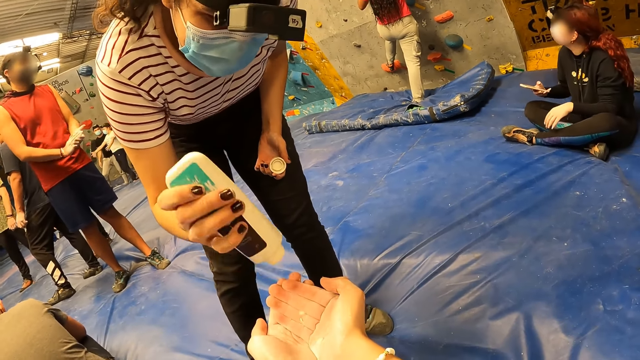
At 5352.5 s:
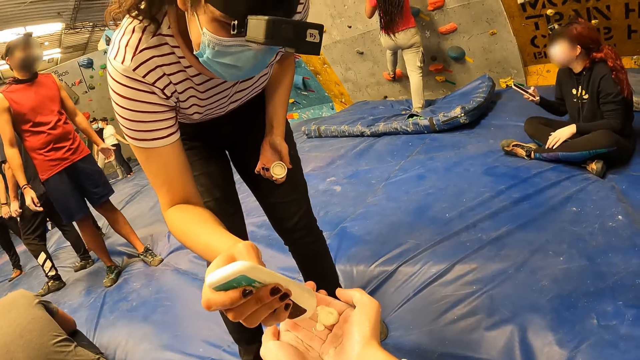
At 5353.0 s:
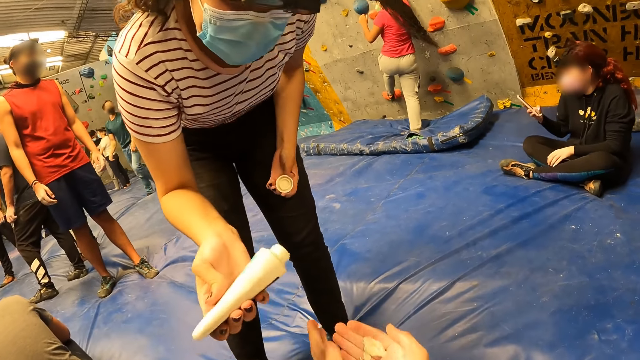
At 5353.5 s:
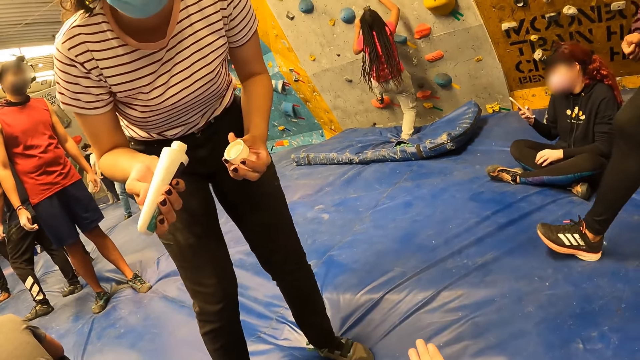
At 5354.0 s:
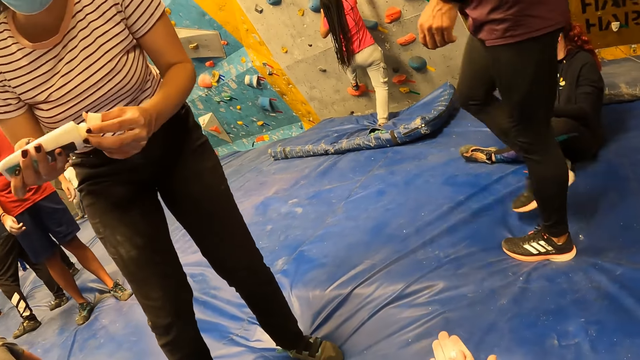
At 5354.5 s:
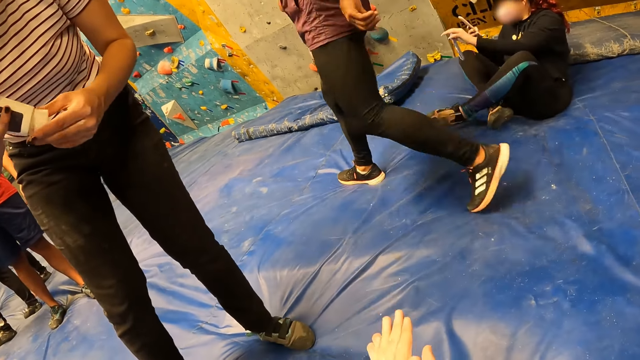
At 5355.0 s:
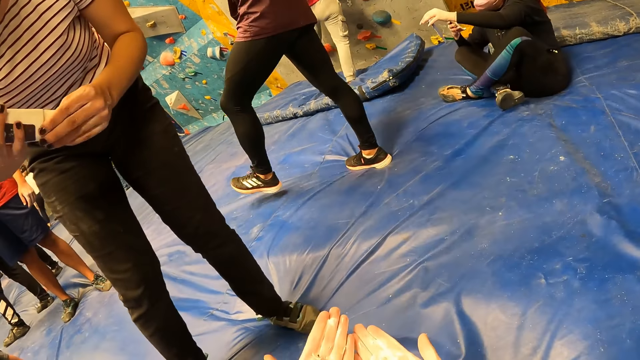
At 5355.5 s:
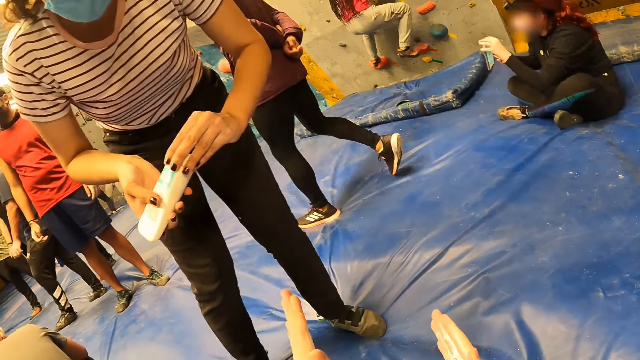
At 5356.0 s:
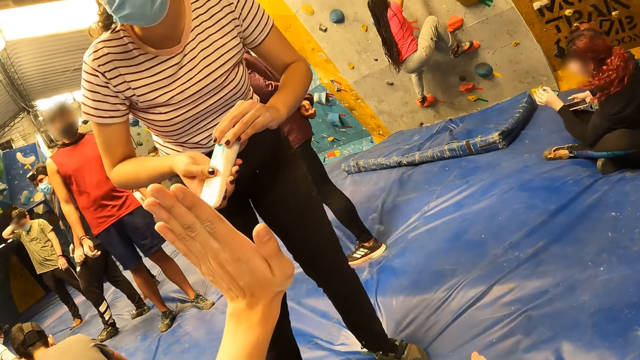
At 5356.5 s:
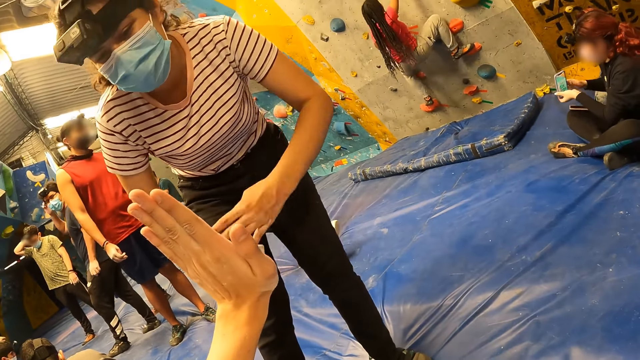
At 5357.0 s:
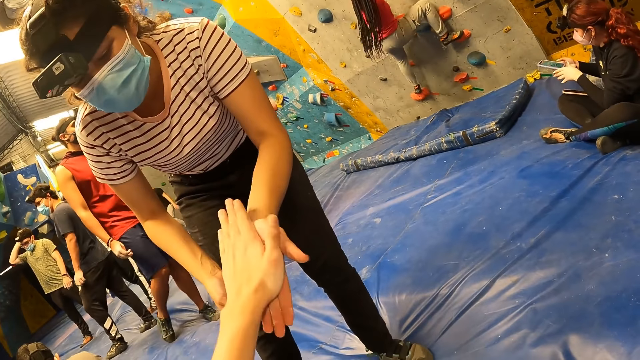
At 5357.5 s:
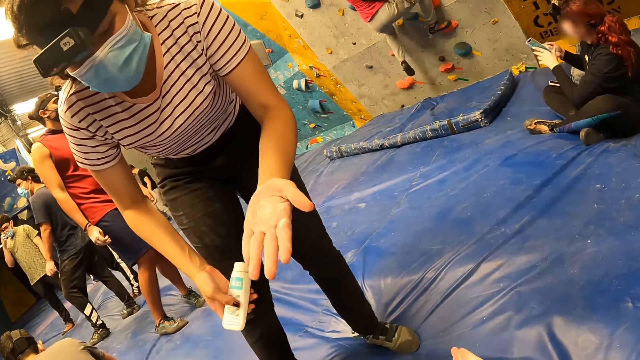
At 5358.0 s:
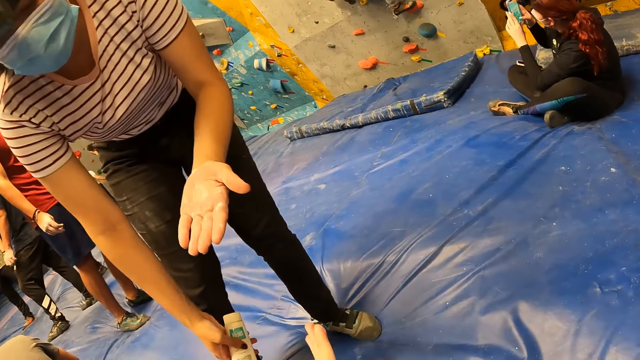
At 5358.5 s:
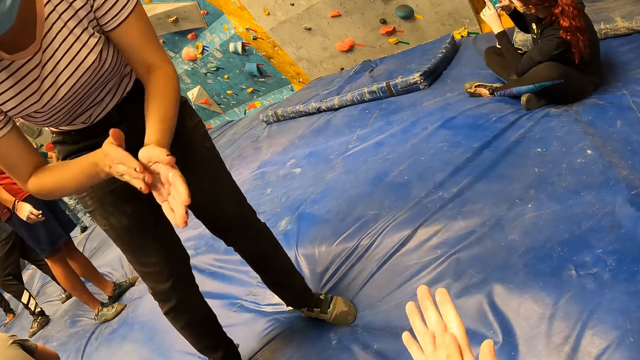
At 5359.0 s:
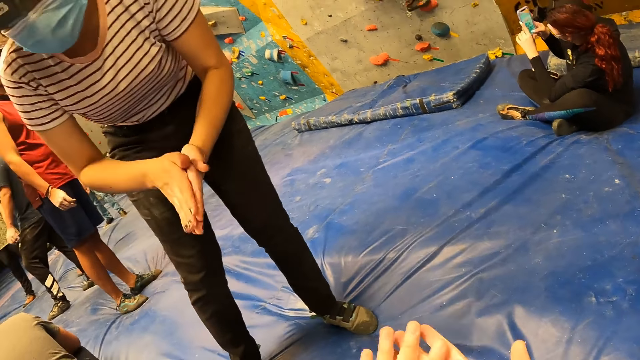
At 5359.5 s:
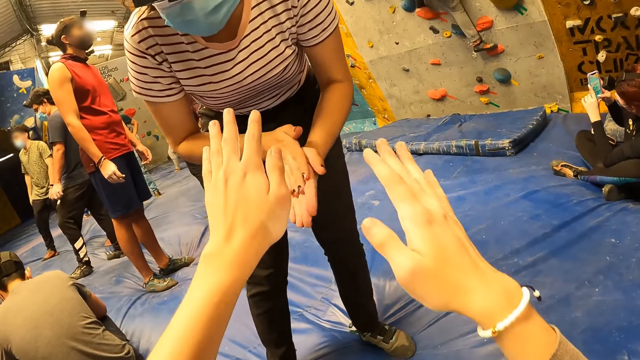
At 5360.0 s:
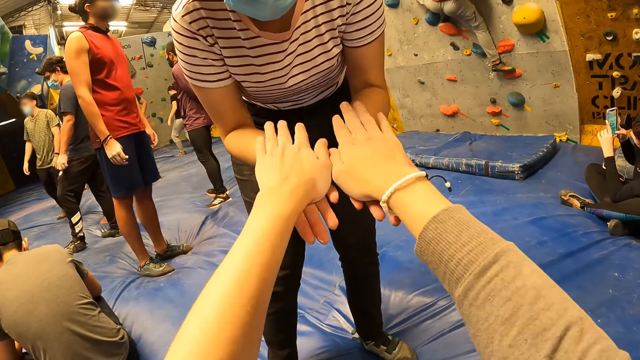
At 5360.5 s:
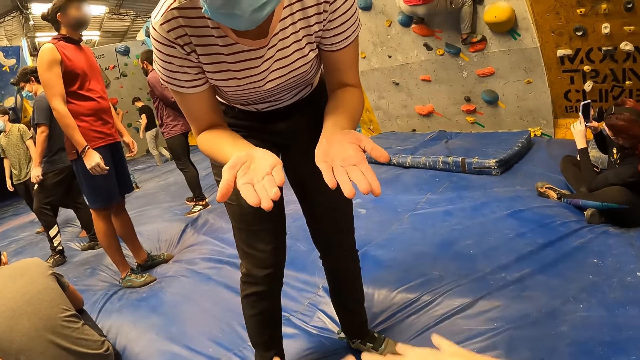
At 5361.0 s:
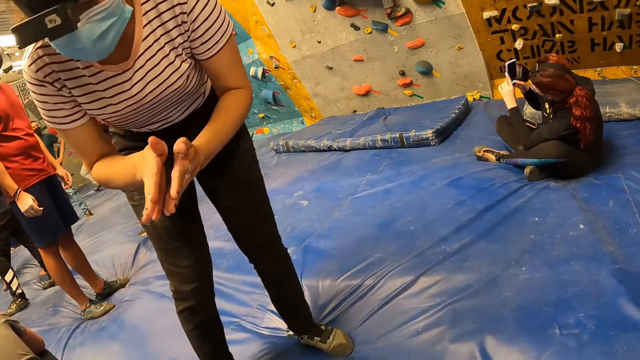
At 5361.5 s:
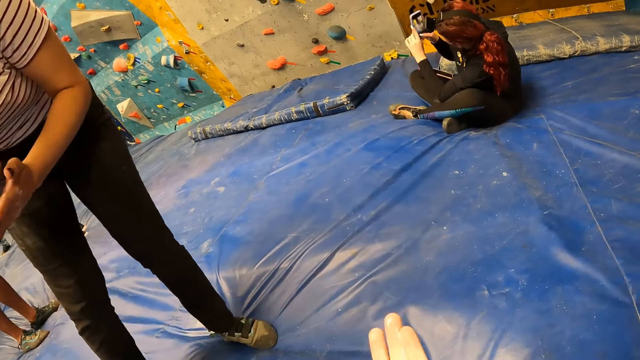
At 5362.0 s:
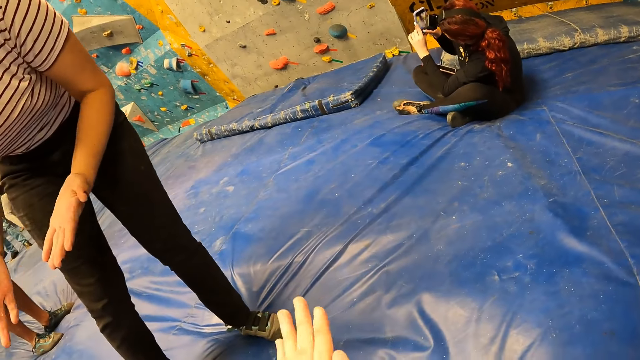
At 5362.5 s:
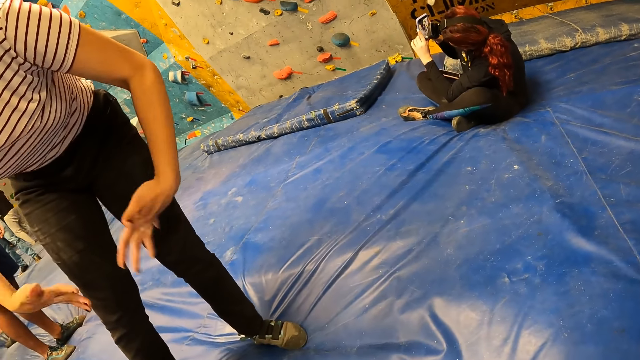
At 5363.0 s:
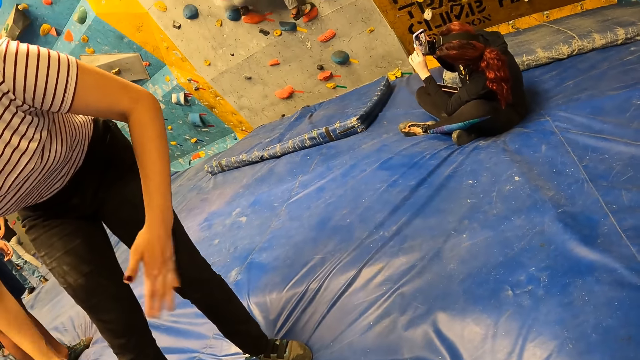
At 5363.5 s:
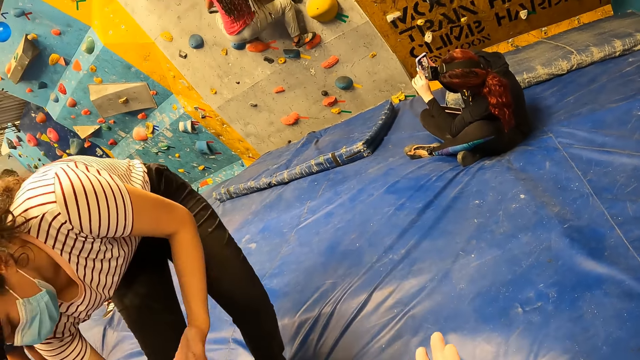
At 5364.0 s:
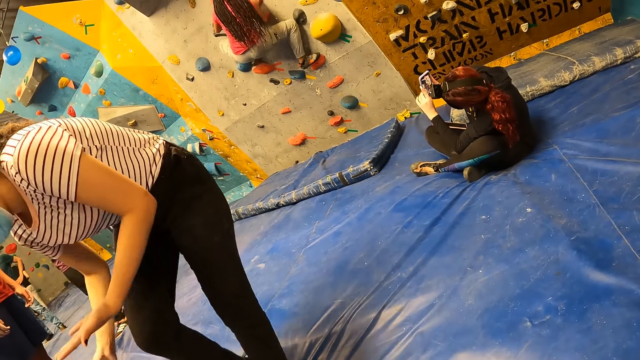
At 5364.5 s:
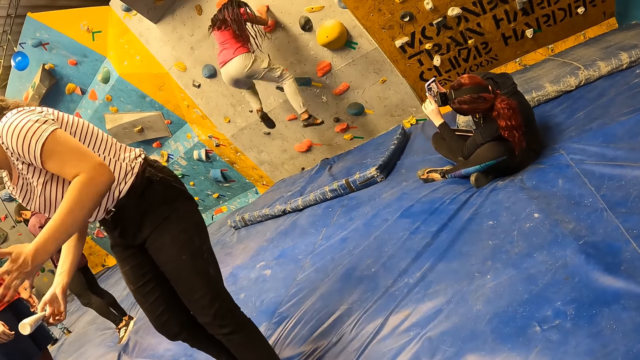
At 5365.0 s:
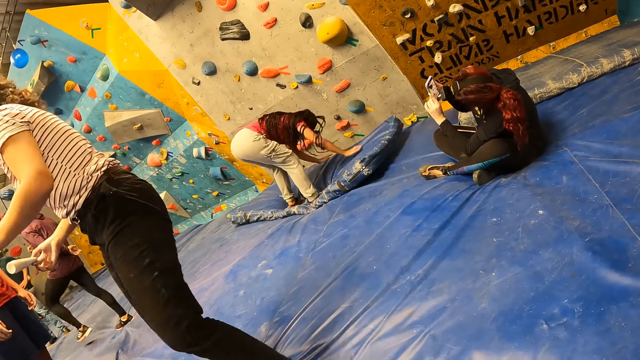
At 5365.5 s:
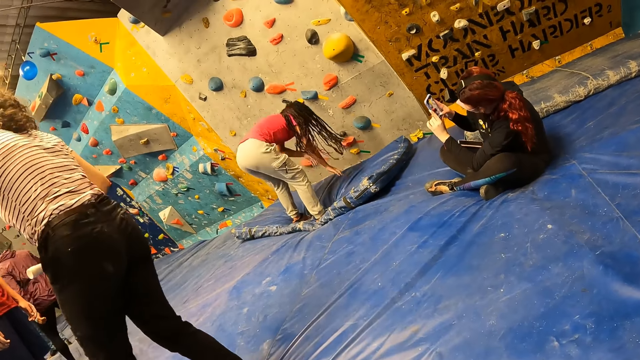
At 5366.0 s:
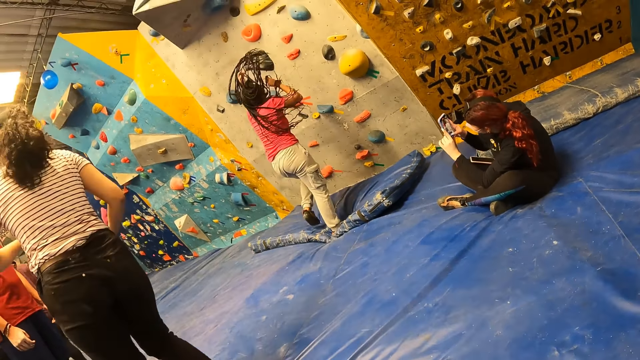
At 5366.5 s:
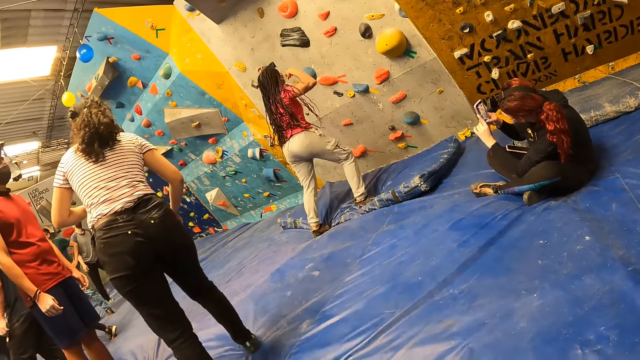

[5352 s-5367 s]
A woman closes the hand cream bottle. The camera wearer rubs cream on her hands. The woman closes the hand cream bottle. The camera wearer places her left palm on the woman's right palm. The woman picks up cream with her palm and drops the cream bottle. The camera wearer rubs cream on her hands. The woman rubs cream on her hands. The camera wearer places both her palms on both of the woman's palms. The woman rubs cream on her hands. The camera wearer rubs cream on her hands. The woman moves her hands, picks up the cream bottle and walks around the playground. The camera wearer looks around the rock walls.

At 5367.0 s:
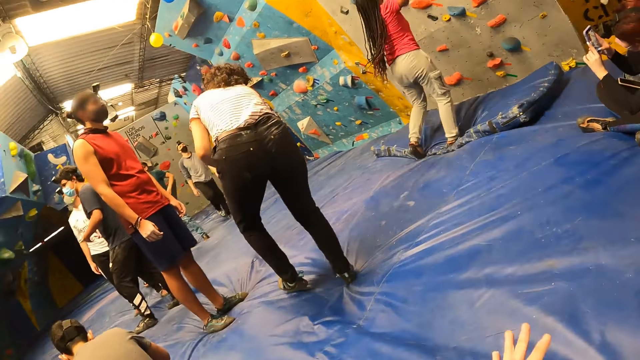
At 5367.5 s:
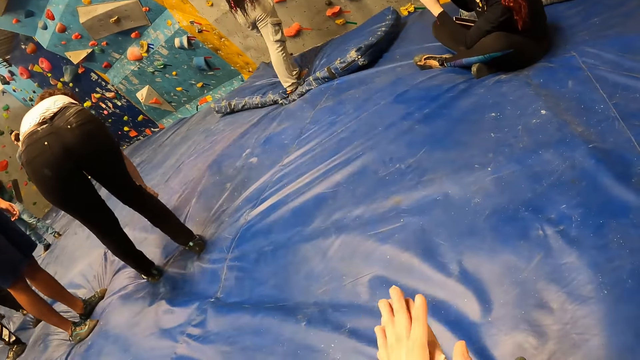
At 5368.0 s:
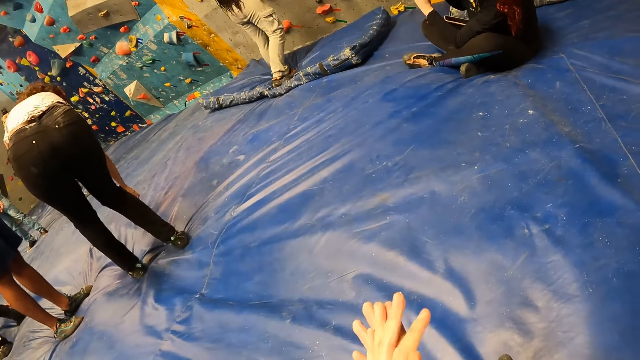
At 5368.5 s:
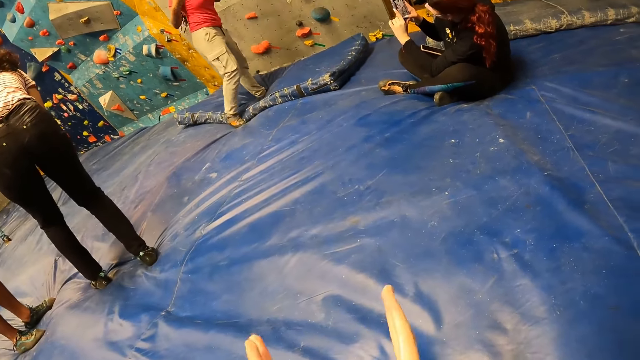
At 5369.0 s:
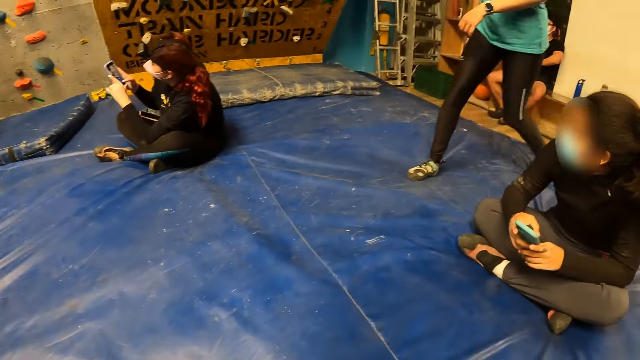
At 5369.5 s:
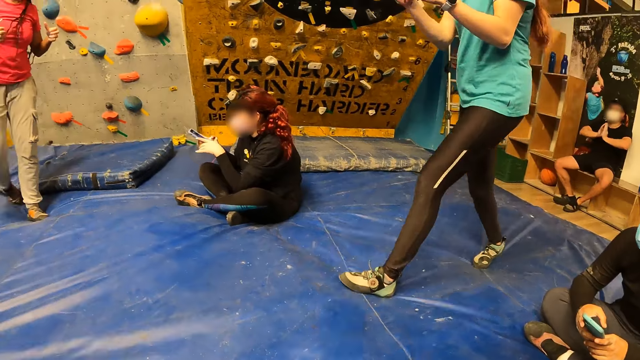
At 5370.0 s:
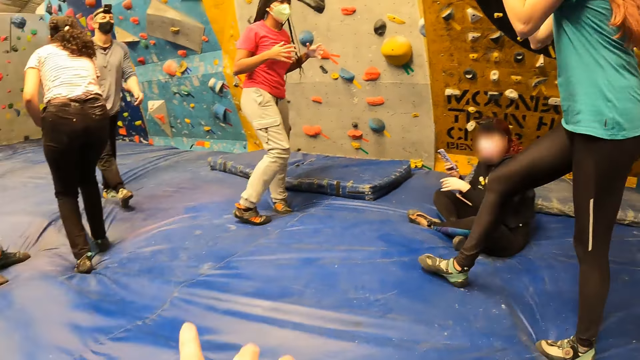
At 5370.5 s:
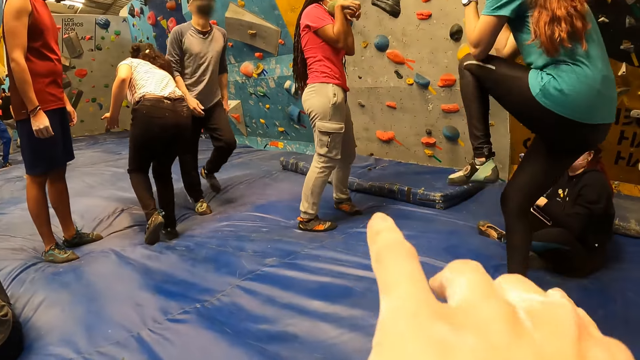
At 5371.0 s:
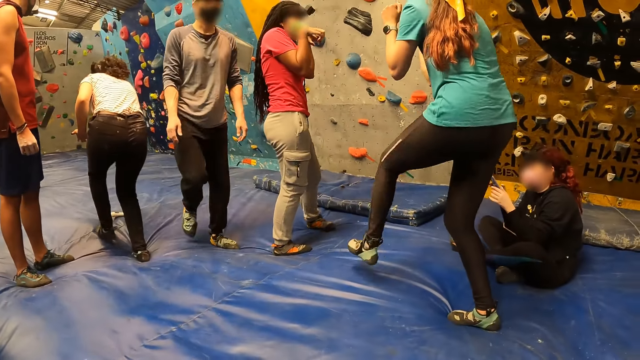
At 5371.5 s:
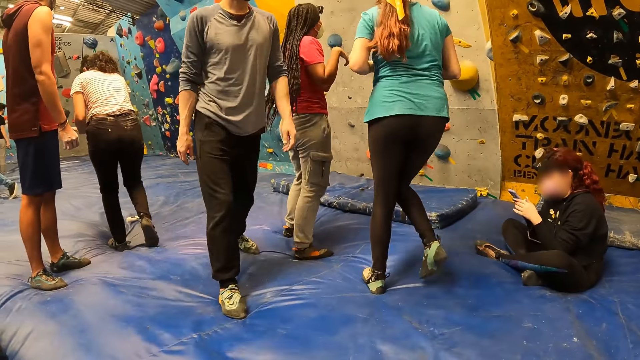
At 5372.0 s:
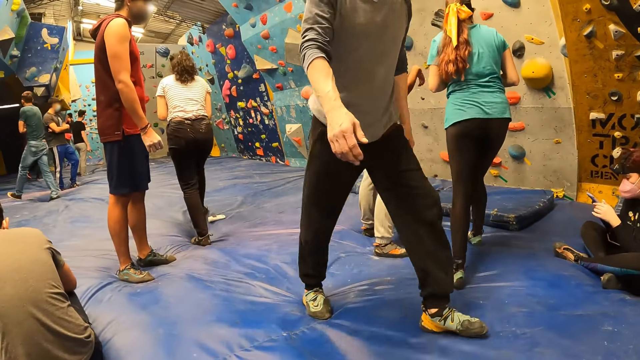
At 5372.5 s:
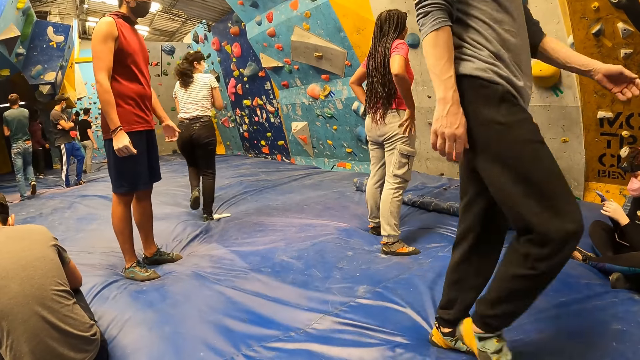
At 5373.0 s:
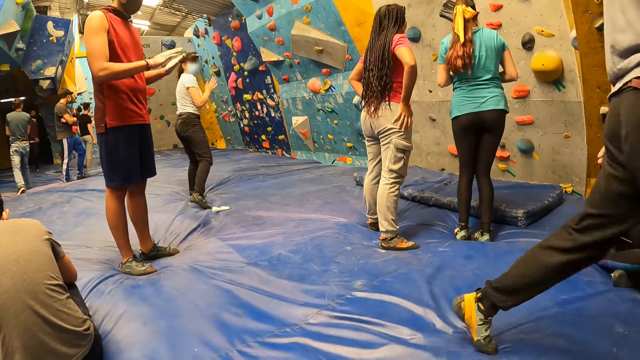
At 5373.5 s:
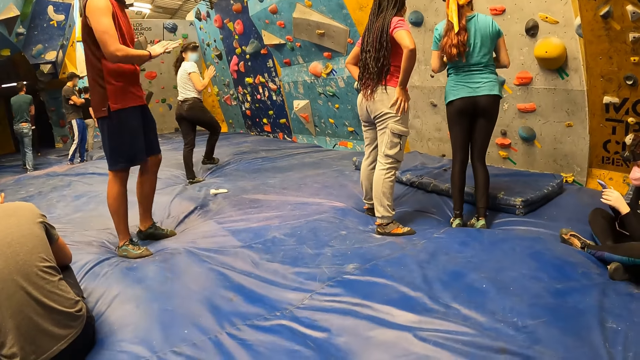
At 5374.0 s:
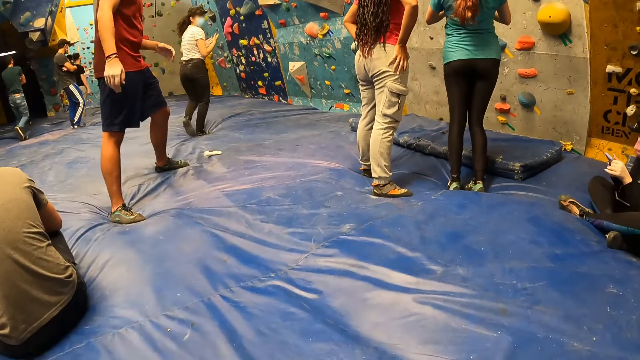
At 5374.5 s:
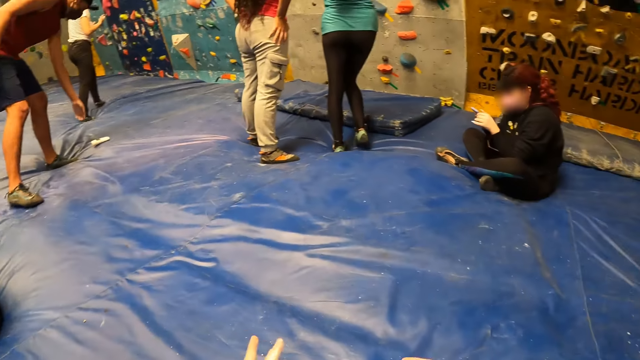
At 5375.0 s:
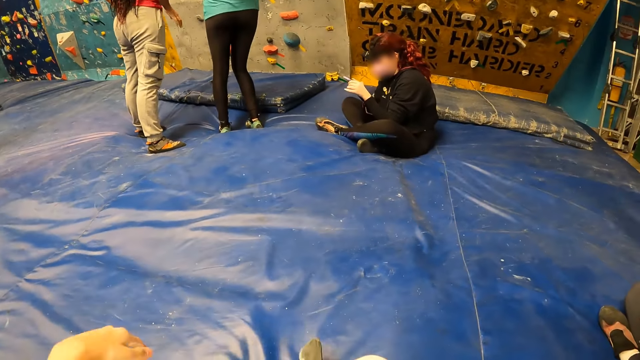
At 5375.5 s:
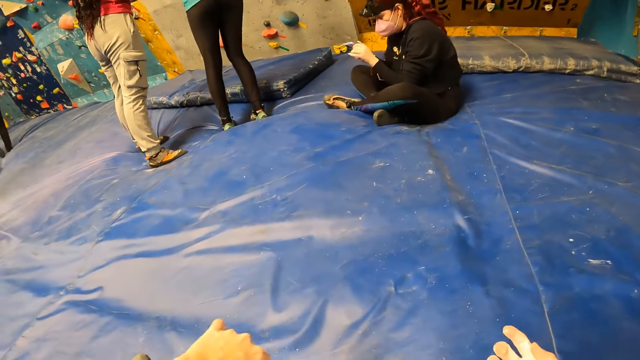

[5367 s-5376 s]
A woman bends down. The camera wearer looks around the playground. The woman drops the hand cream. The camera wearer looks around the playground. The woman walks around the playground and rubs her hand. The camera wearer looks around the playground.
